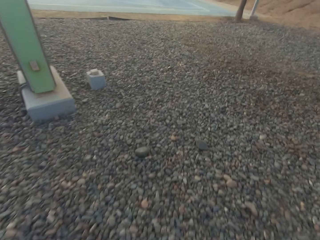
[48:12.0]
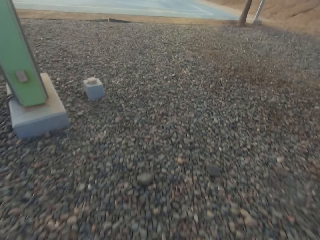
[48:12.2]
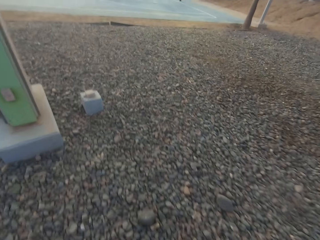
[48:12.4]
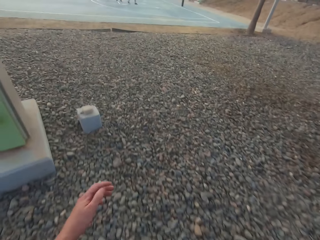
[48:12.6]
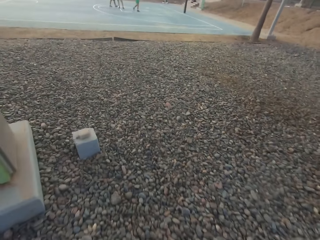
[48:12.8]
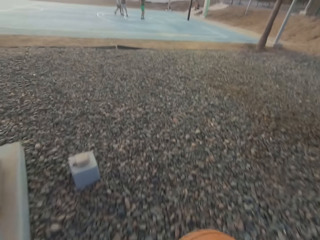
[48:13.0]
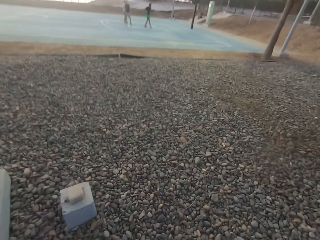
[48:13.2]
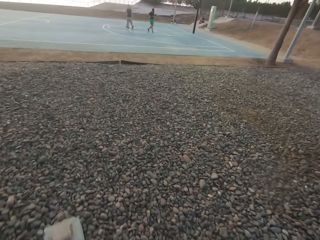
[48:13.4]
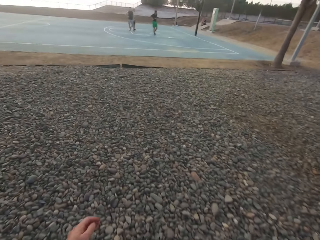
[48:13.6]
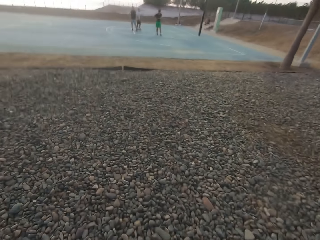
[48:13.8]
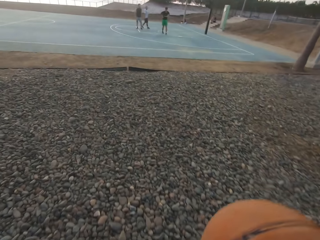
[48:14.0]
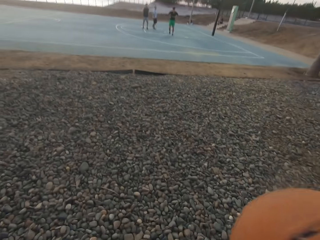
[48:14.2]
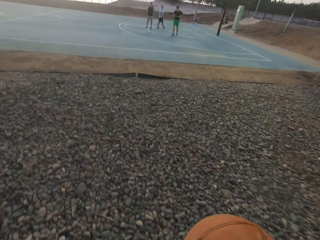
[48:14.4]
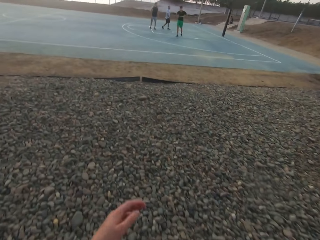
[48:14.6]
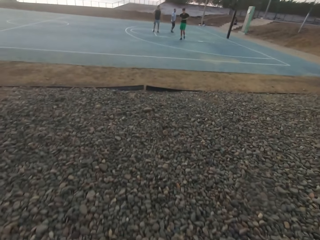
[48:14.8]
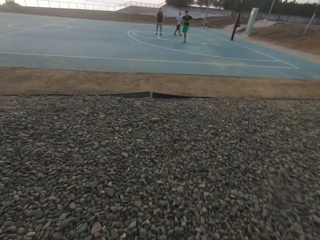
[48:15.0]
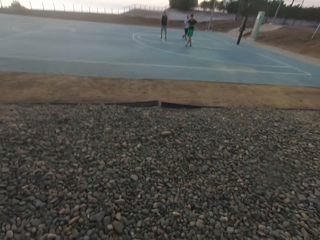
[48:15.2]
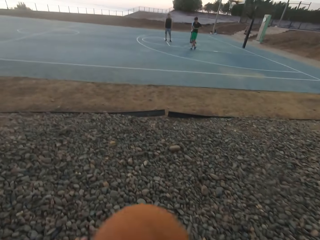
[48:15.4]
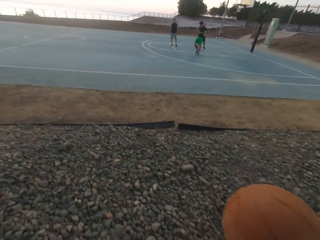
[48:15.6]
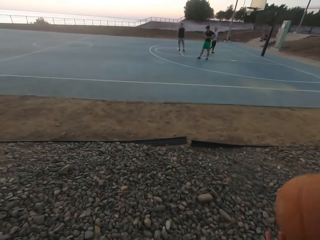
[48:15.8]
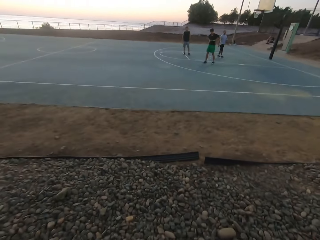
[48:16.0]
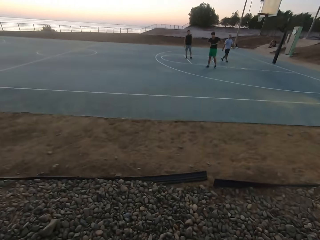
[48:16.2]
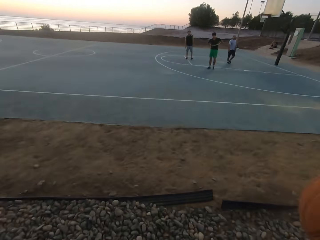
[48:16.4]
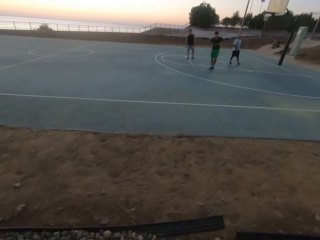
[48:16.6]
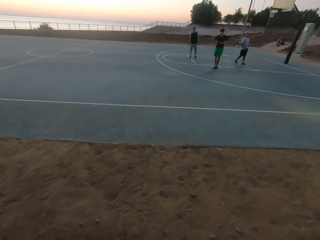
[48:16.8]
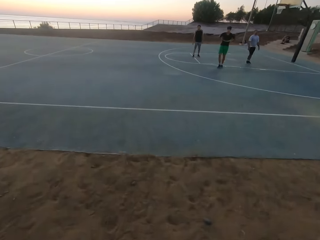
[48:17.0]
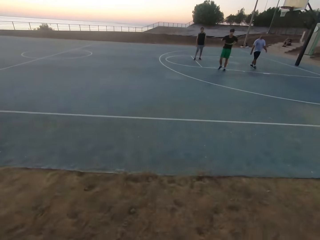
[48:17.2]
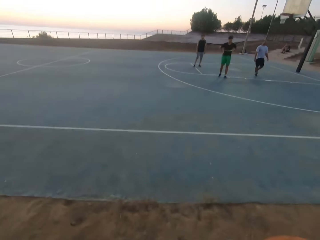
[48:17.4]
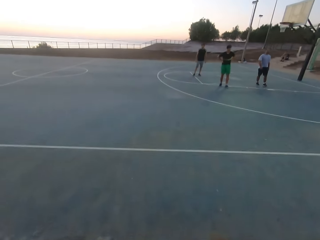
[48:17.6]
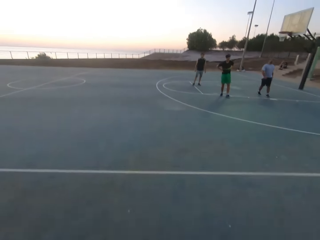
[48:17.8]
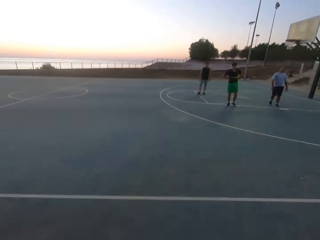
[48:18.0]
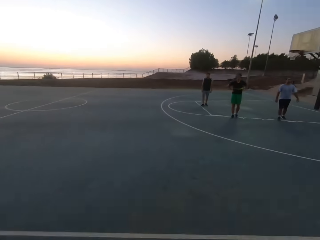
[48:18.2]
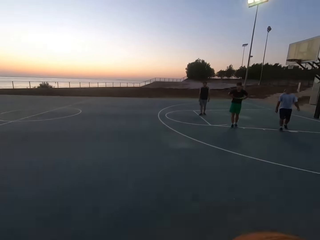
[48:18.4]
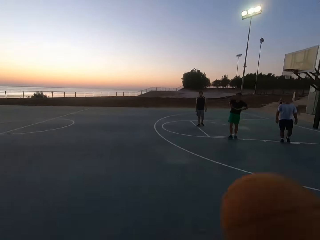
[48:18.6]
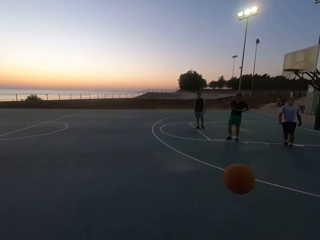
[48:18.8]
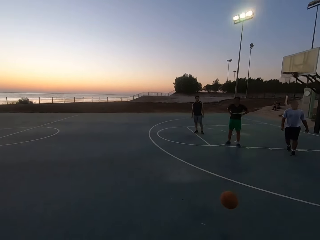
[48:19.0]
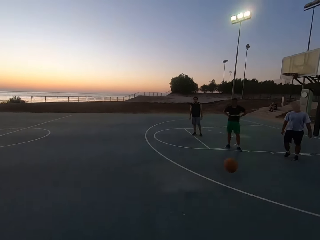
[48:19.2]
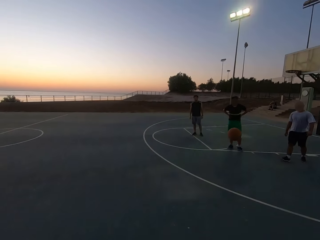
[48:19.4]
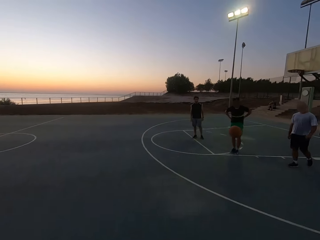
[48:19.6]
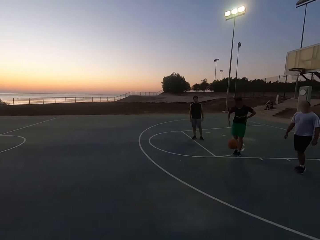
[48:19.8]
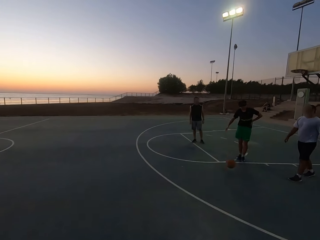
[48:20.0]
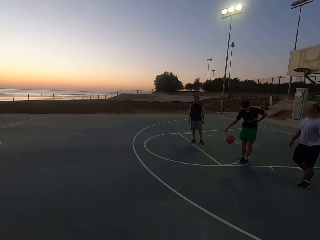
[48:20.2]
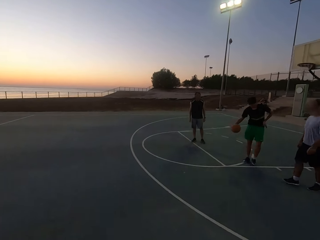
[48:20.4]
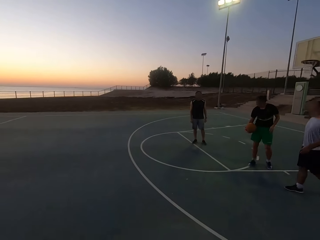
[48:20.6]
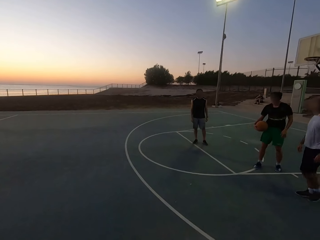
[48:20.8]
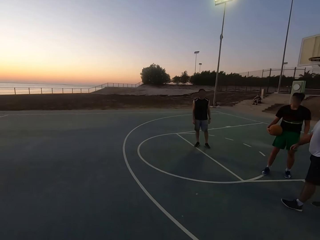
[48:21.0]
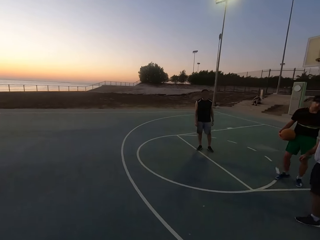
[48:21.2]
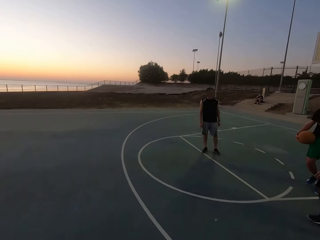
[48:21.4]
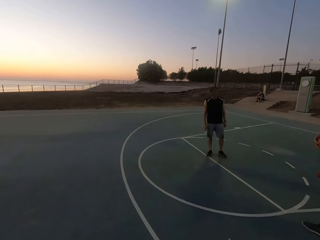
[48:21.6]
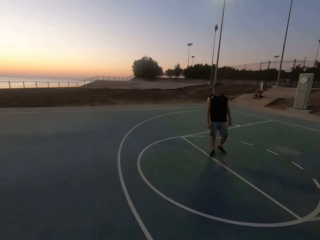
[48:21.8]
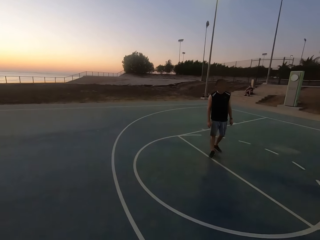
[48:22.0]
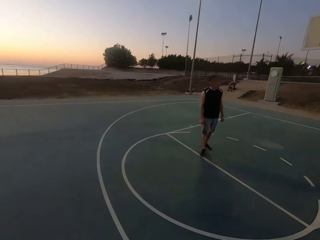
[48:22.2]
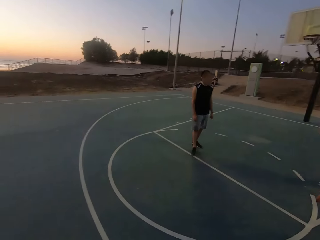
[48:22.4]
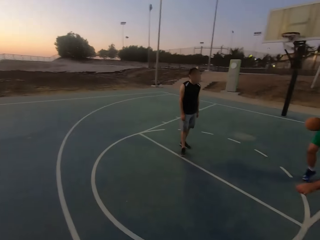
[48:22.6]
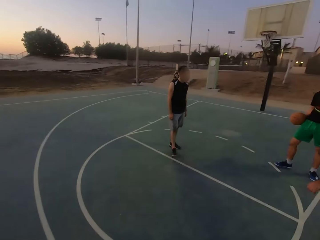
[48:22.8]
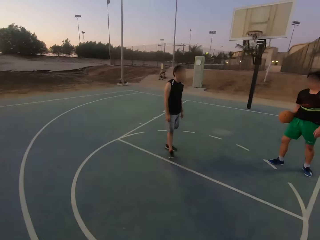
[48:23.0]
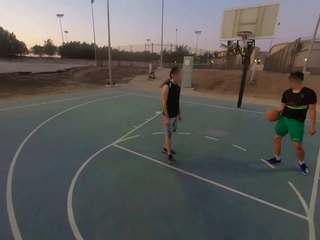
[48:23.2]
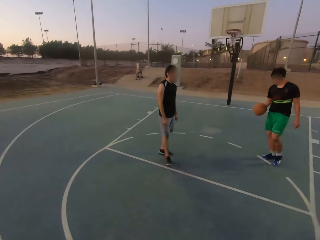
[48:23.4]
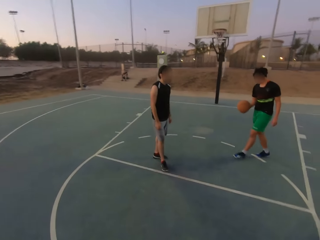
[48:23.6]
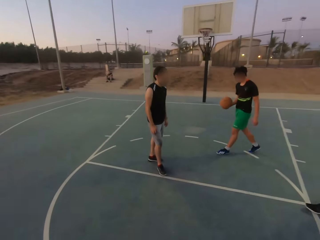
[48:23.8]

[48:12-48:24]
The camera wearer throws the ball to a man. The man picks up the ball.

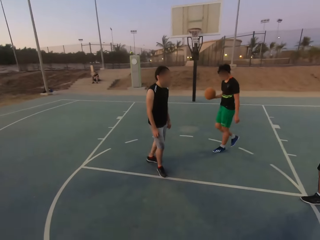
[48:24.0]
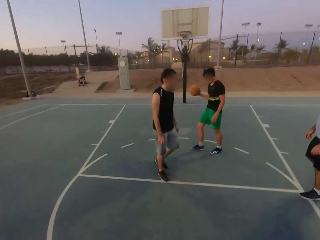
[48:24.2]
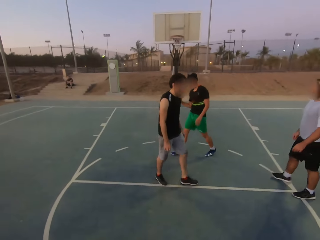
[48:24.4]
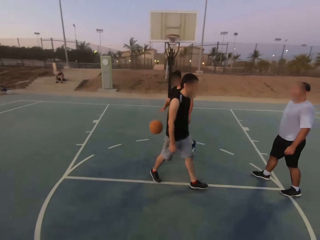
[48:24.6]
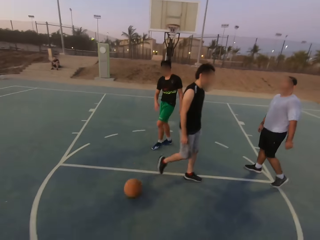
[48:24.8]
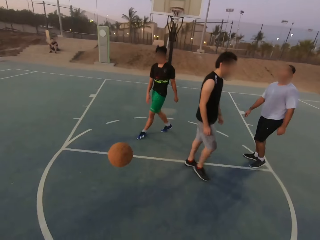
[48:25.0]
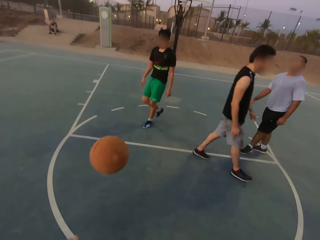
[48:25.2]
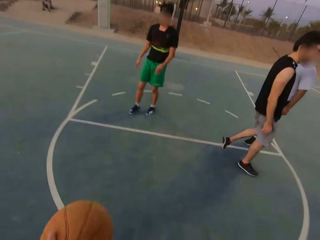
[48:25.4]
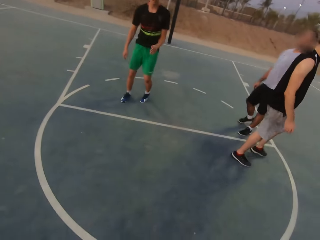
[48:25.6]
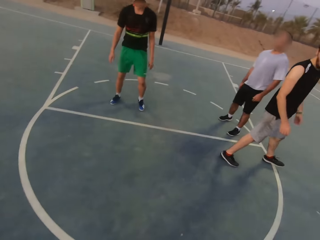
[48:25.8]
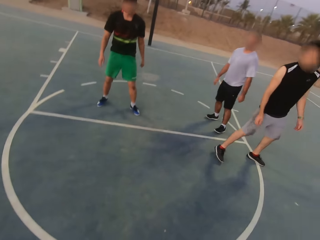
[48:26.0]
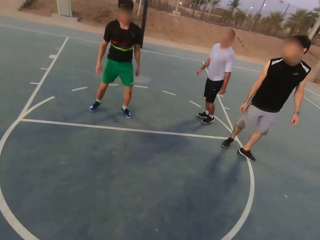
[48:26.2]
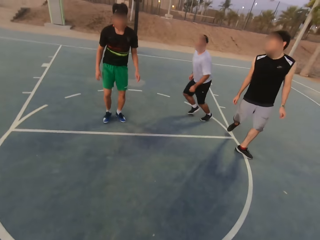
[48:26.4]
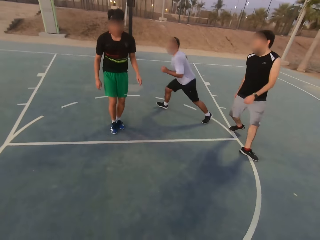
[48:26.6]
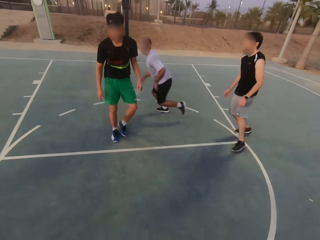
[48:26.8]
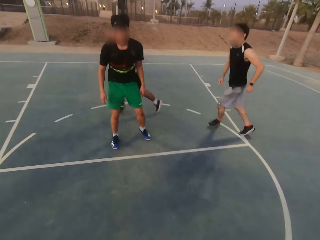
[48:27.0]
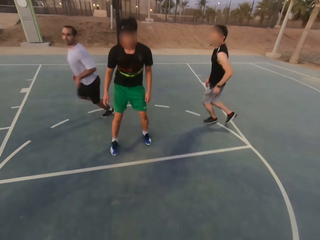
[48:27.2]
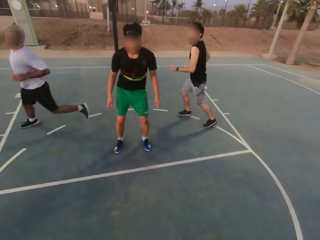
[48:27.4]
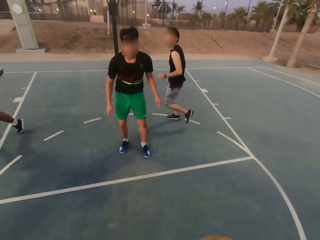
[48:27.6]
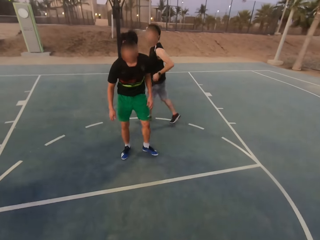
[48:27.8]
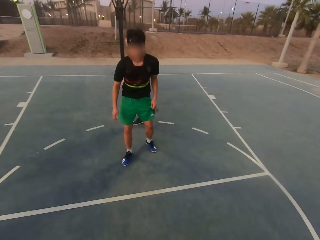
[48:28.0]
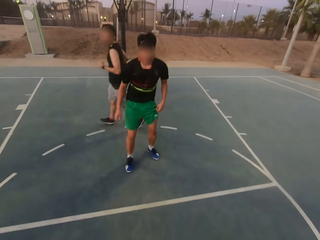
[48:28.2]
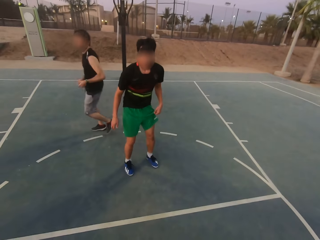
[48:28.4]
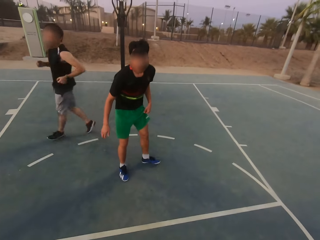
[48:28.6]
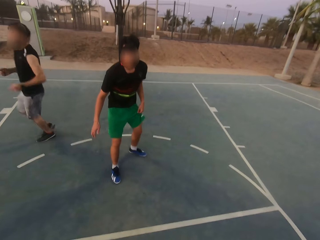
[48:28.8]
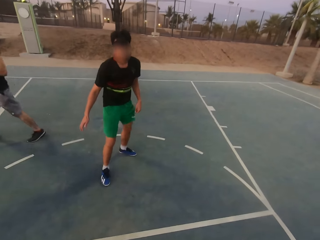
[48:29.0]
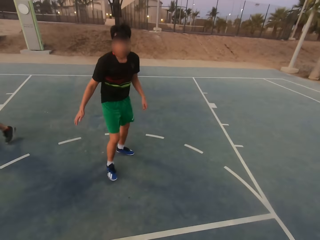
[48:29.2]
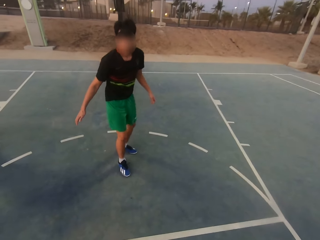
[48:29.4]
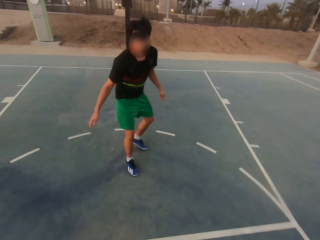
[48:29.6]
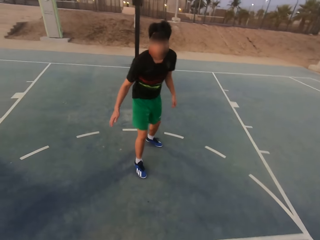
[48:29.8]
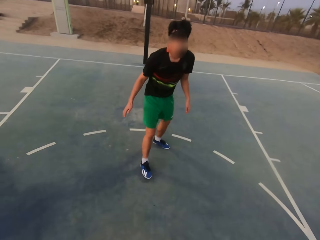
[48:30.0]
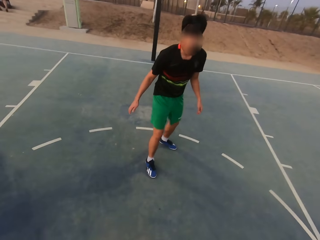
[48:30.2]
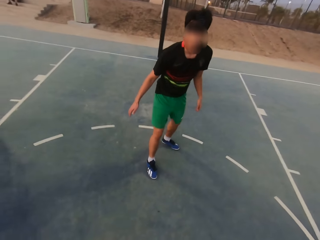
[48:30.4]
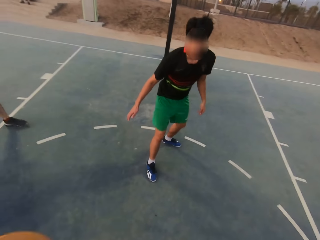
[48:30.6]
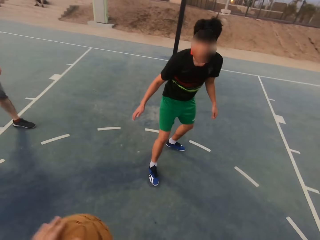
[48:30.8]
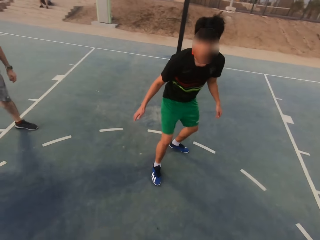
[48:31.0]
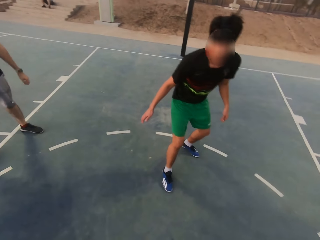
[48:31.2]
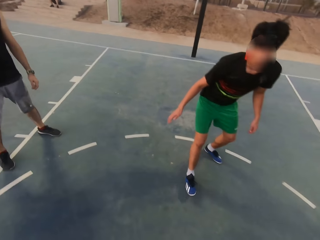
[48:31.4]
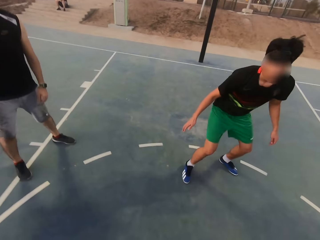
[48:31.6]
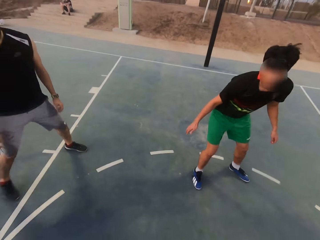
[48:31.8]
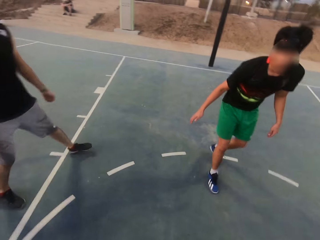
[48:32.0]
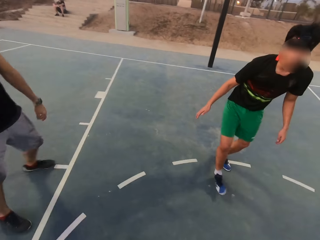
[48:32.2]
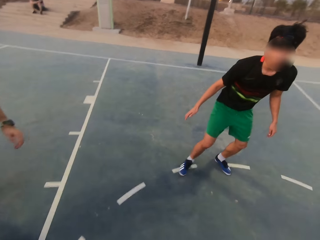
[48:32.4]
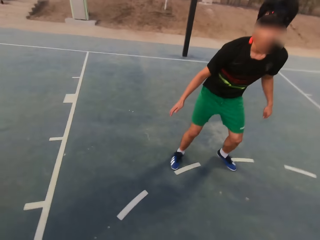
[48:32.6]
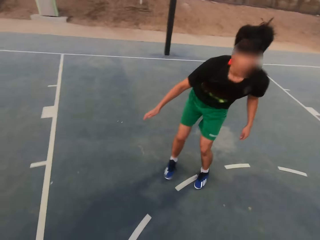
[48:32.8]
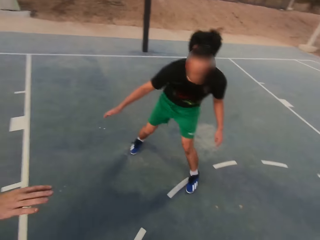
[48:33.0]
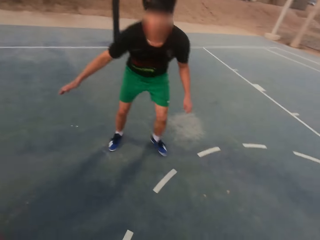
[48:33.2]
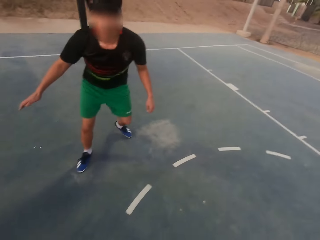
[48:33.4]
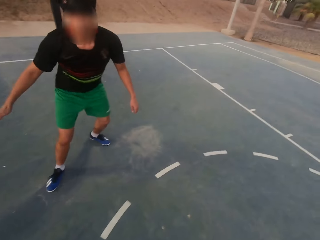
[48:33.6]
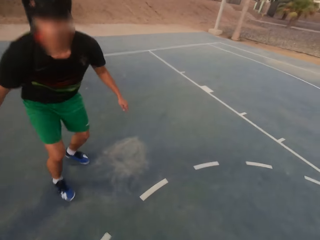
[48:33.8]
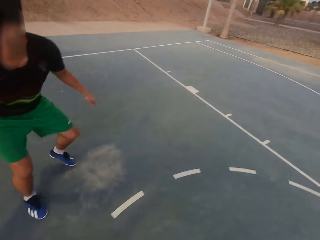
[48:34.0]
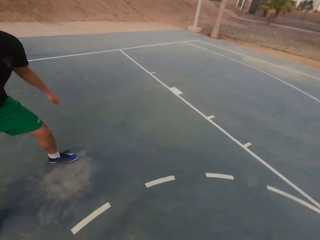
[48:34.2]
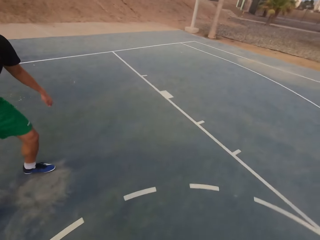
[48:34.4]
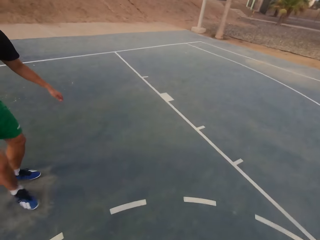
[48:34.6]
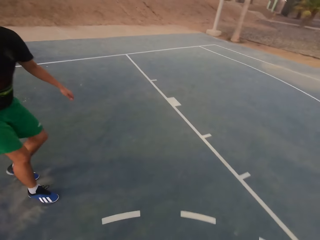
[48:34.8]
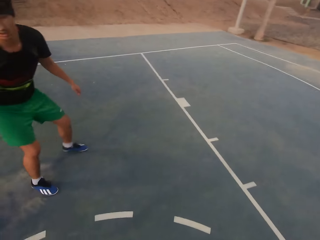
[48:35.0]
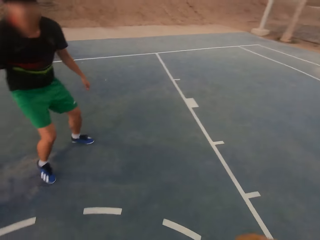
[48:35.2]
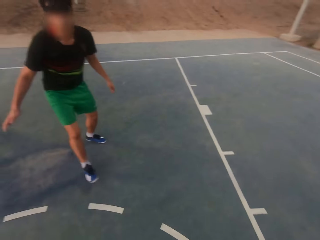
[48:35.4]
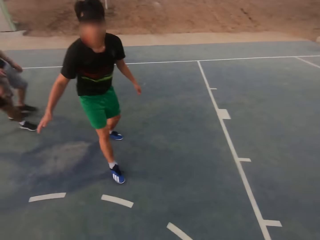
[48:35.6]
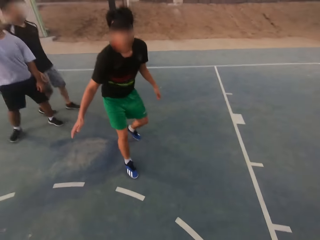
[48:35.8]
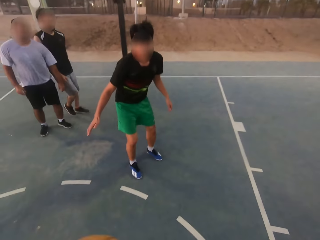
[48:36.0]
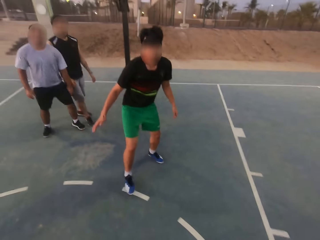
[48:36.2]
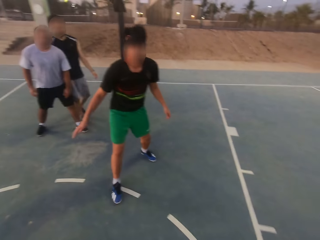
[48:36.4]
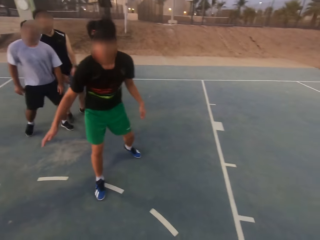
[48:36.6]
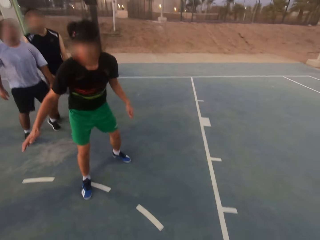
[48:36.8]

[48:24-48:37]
A man throws the ball to the camera wearer. The camera wearer picks up the ball and dribbles the ball. The man shields.
